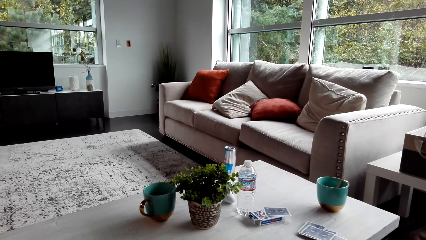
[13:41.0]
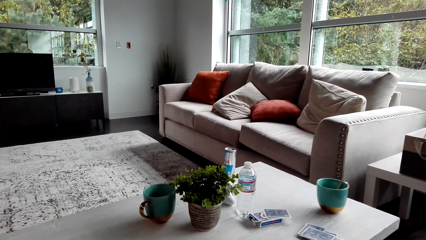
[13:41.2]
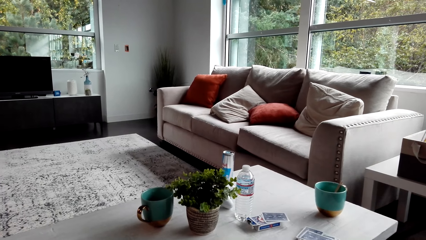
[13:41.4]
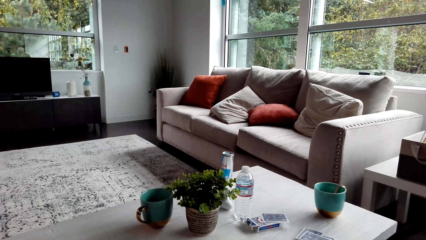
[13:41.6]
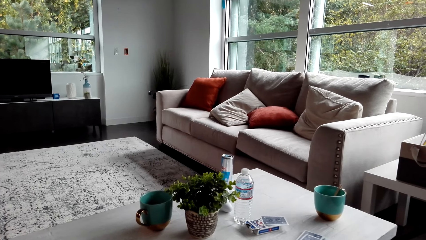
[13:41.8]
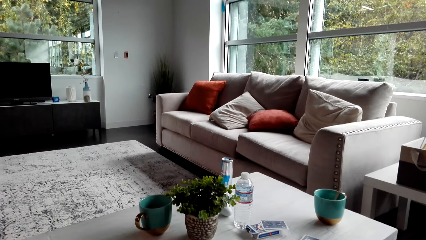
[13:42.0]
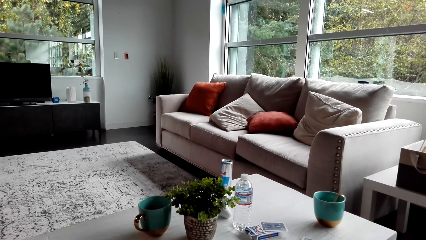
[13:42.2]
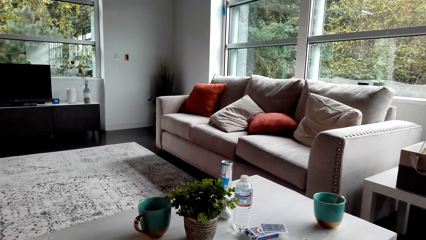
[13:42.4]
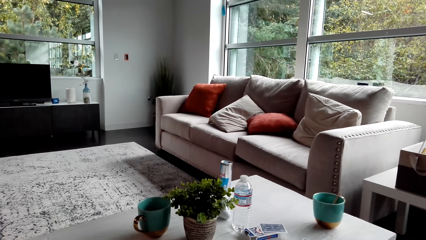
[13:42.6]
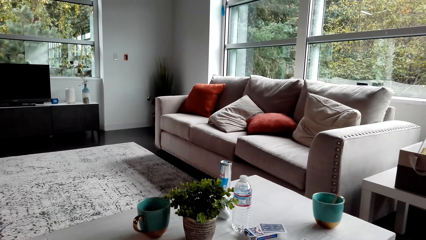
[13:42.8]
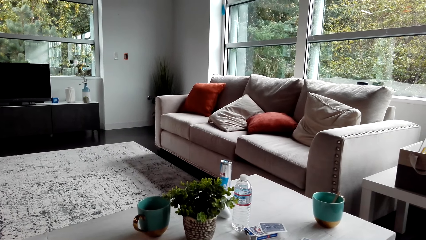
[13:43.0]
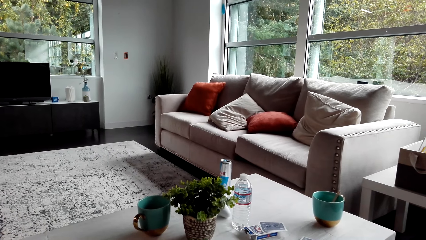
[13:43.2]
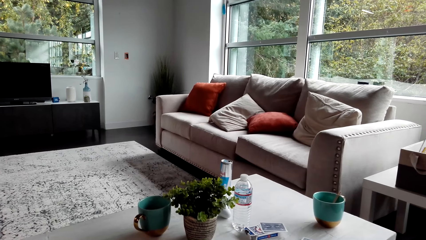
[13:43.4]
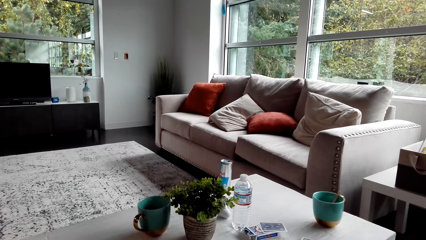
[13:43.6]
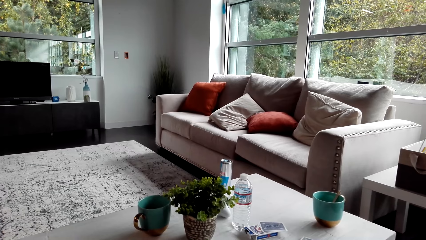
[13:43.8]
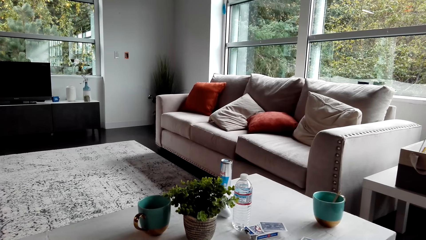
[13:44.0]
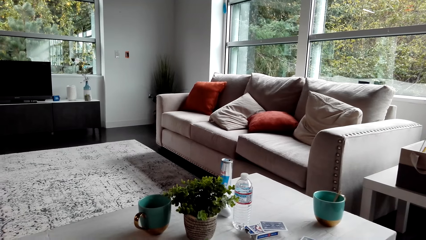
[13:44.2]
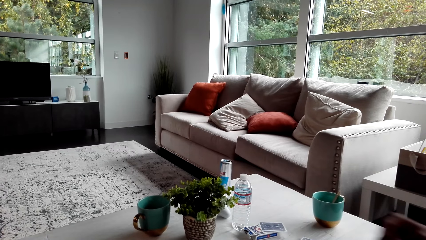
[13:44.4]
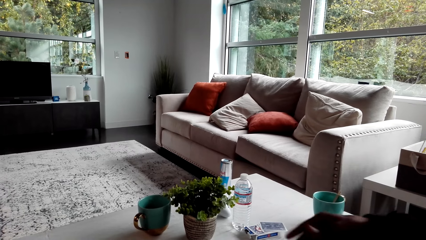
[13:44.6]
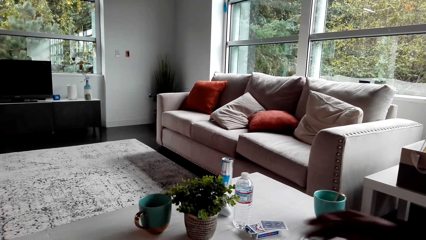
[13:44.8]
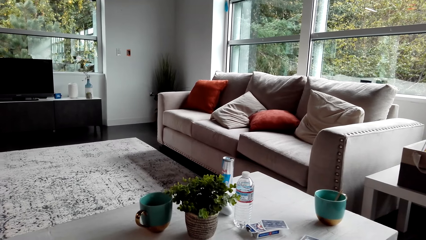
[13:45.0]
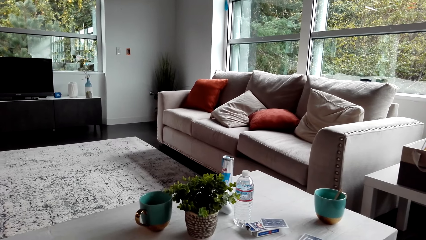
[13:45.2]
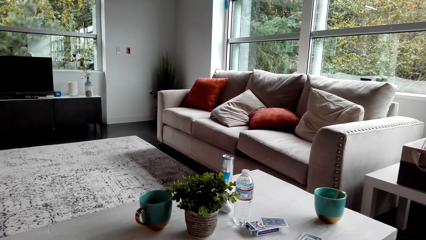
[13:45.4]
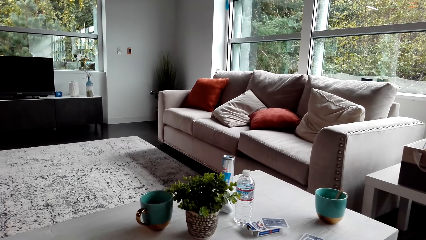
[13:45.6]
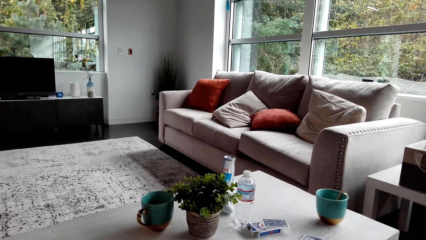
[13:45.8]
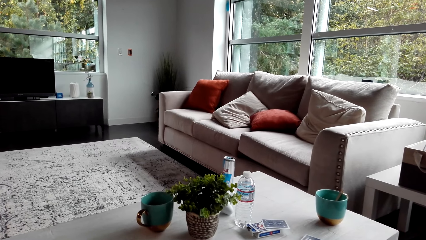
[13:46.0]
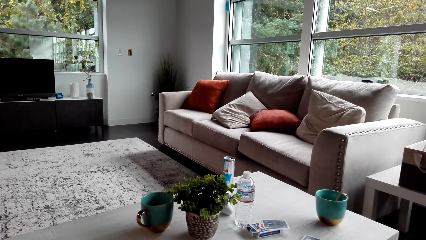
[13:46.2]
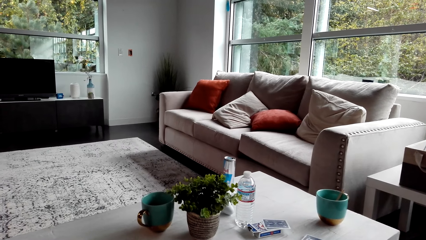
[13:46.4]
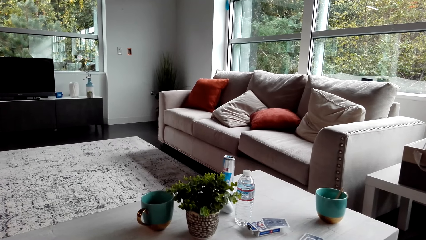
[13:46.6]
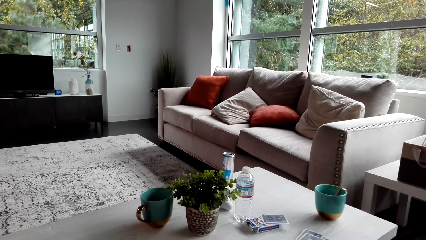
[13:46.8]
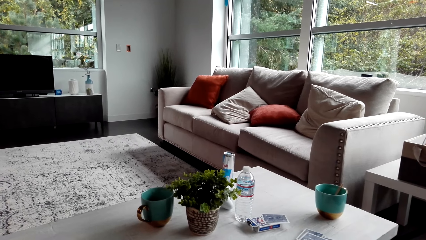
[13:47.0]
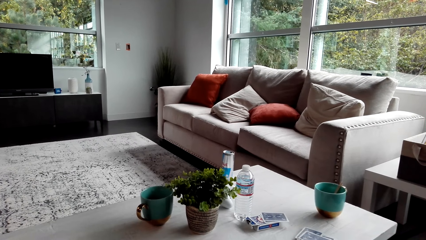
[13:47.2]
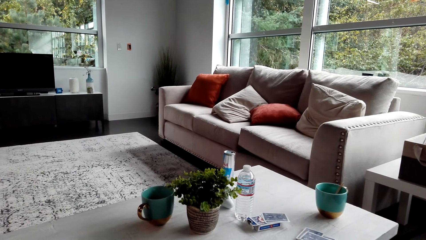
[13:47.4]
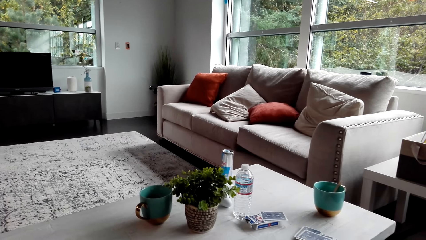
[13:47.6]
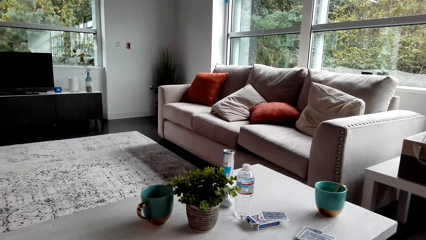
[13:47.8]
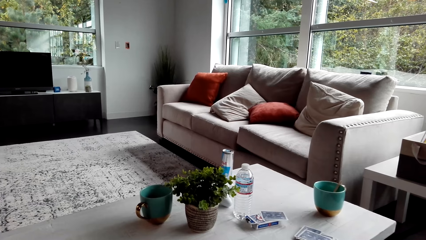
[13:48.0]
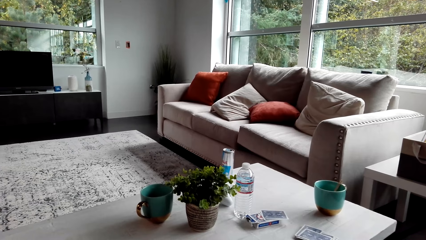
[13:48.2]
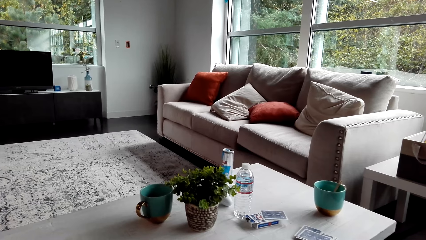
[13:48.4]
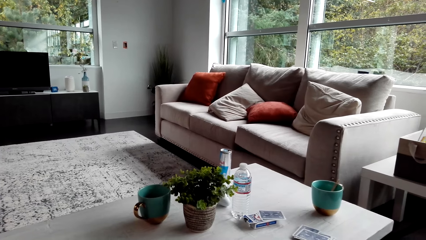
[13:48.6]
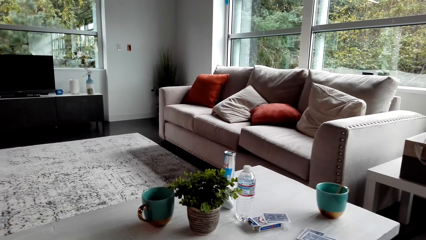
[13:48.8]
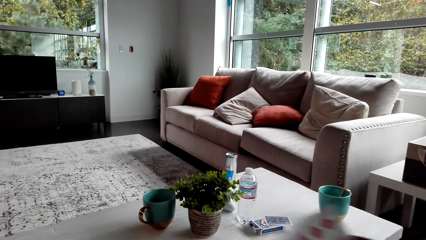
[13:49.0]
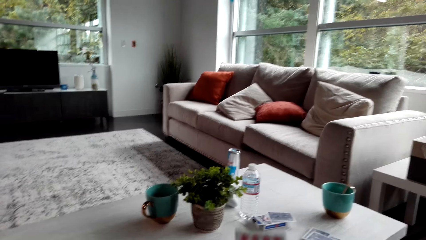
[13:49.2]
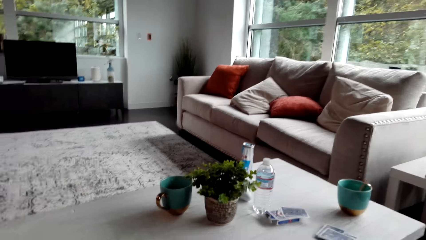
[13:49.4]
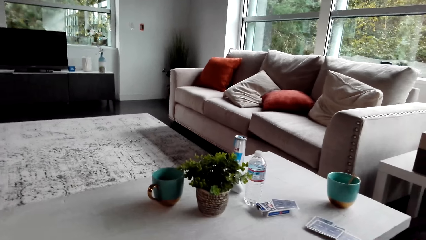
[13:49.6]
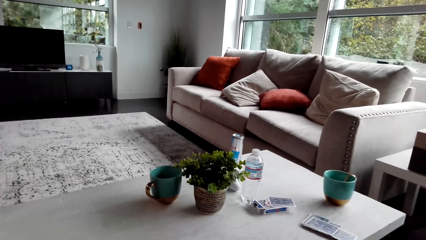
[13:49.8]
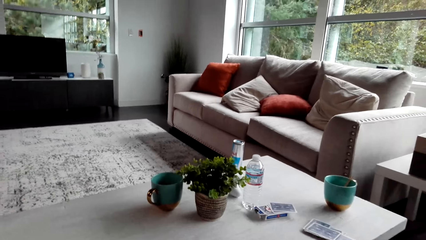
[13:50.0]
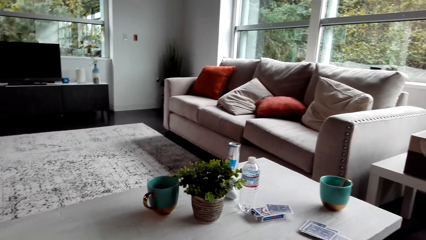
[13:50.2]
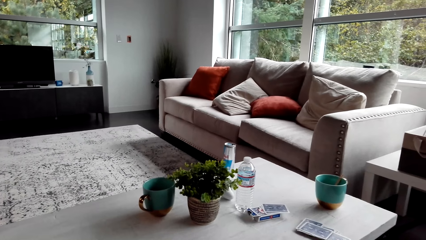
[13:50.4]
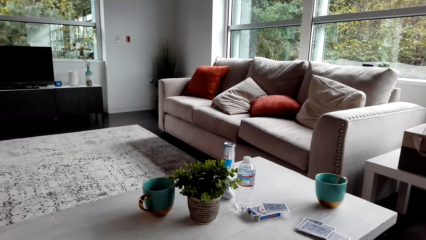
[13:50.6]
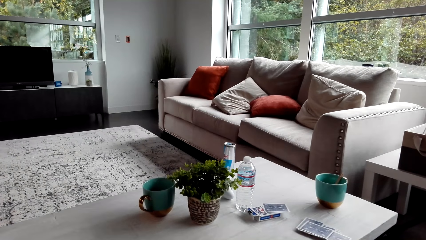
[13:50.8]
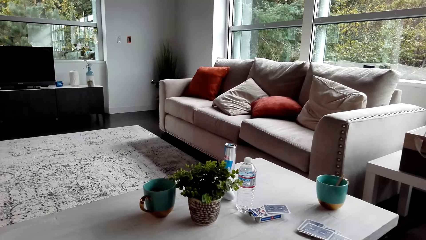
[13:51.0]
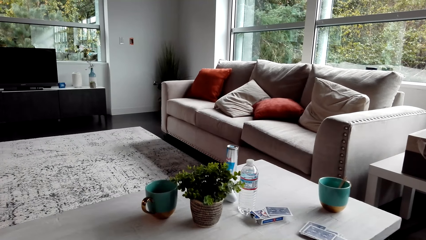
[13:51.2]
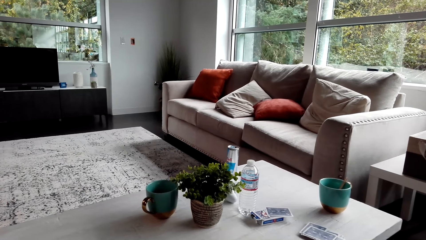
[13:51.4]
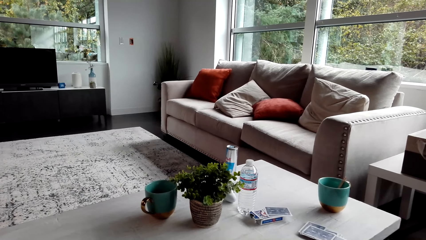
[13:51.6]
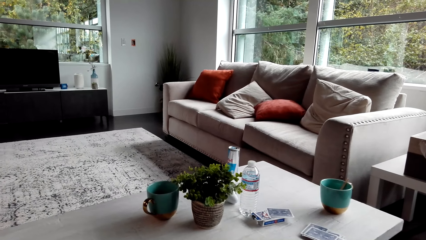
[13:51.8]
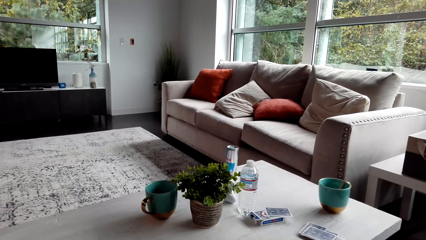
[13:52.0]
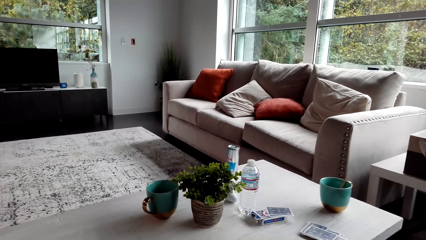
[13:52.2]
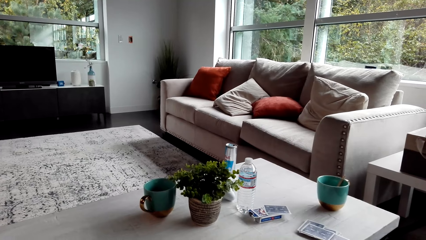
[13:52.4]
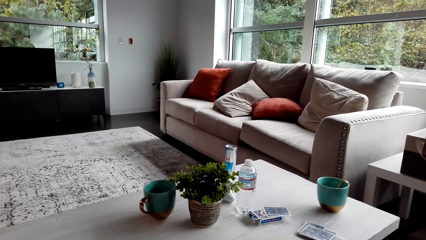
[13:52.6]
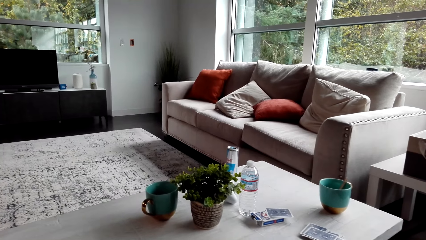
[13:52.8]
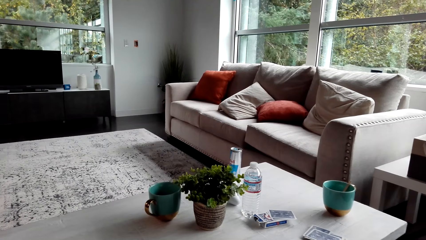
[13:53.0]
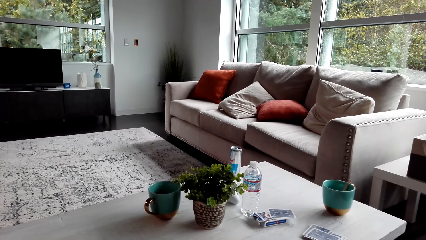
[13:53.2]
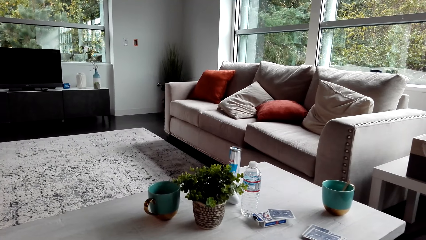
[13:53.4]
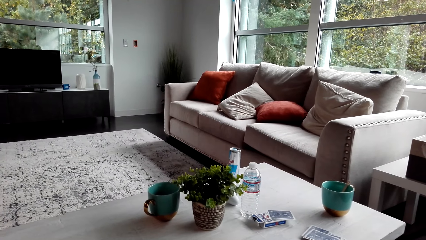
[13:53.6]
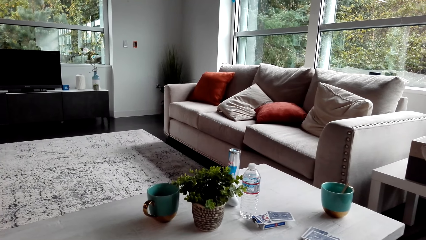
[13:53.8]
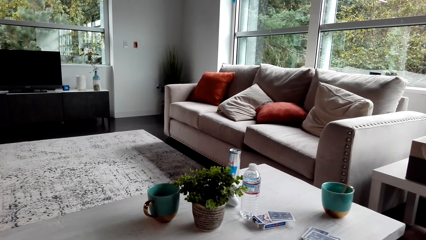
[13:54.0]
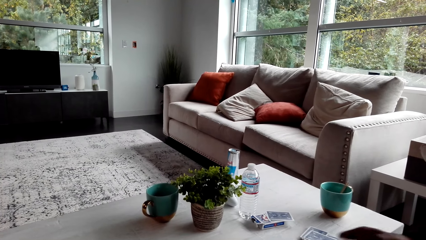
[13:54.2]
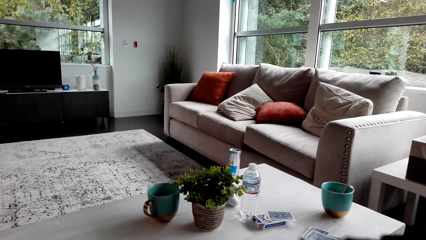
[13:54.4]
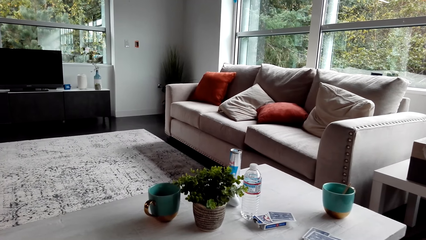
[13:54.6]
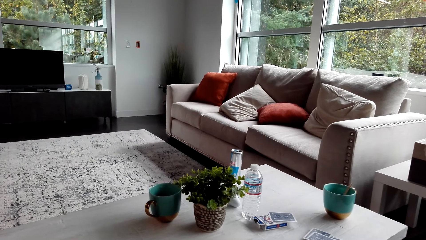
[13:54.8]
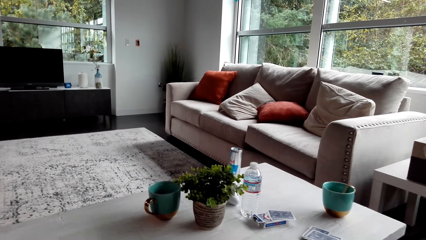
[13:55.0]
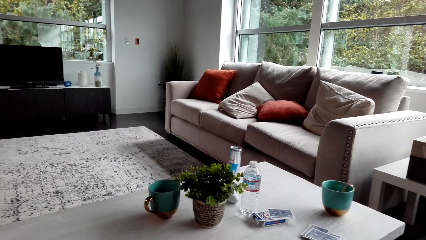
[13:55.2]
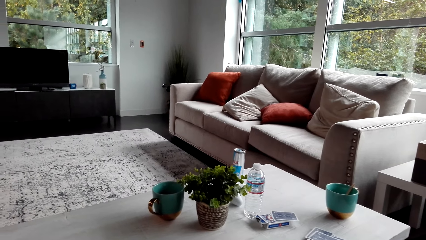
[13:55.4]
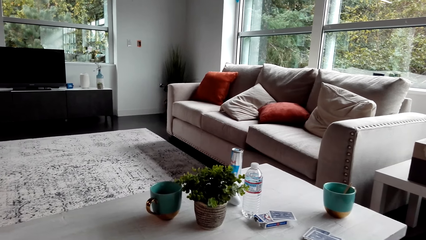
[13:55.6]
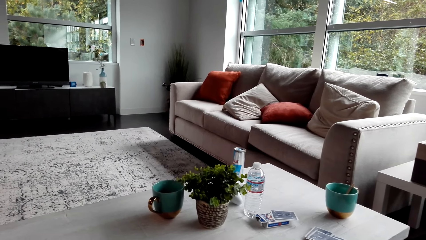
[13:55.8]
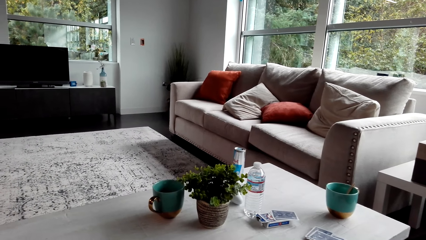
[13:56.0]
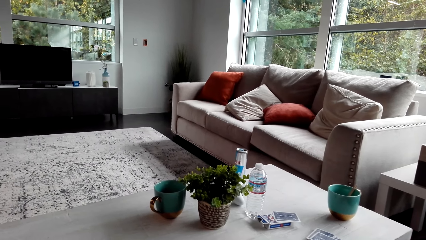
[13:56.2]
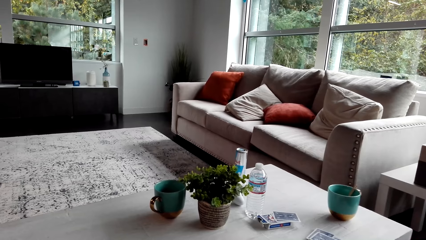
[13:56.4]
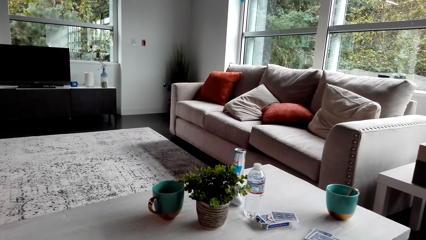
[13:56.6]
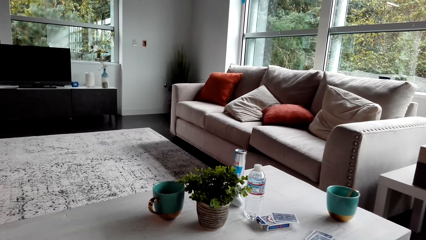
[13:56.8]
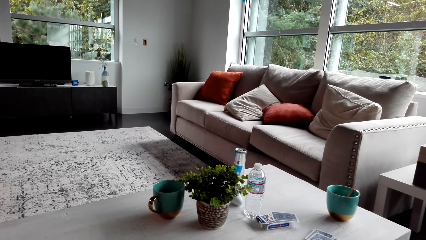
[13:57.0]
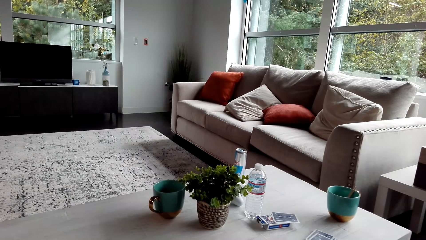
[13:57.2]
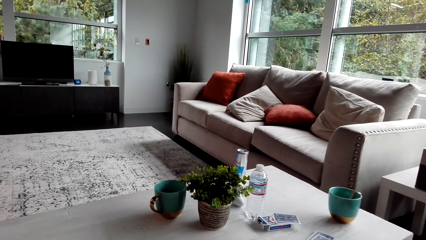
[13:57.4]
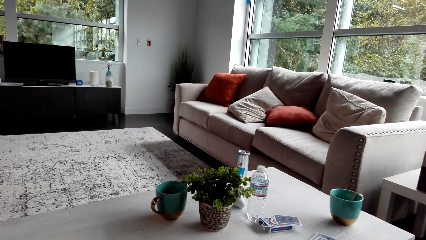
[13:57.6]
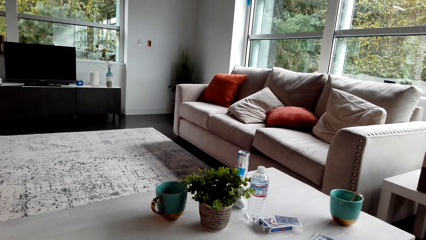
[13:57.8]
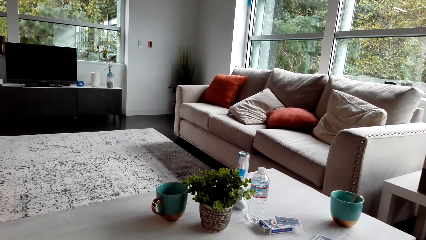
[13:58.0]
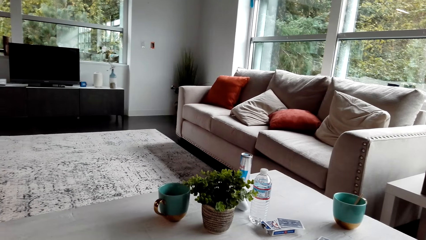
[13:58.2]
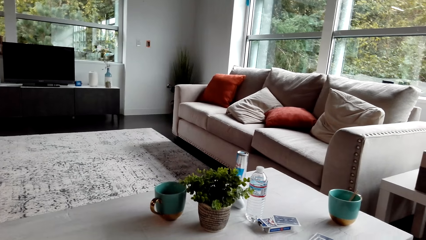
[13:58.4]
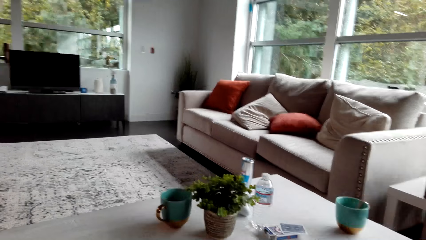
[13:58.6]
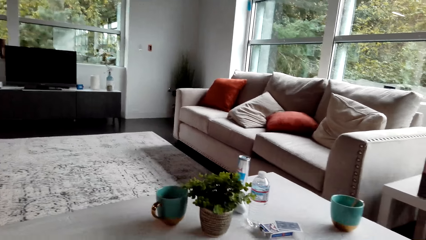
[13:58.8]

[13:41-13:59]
The camera wearer converses with a man. They look around. The man drops a card. The camera wearer looks around. The man drops a card. The camera wearer drops cards on the table. They look around.
